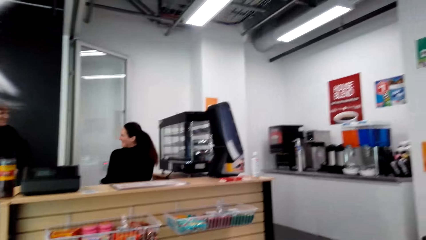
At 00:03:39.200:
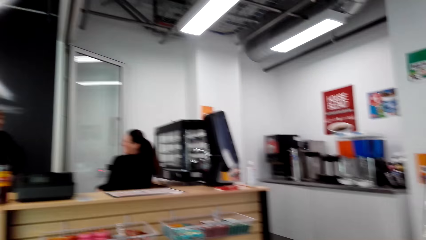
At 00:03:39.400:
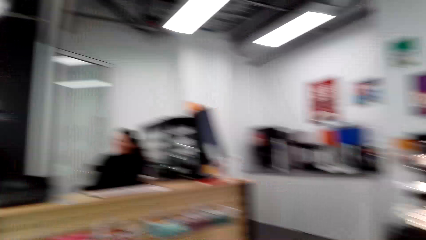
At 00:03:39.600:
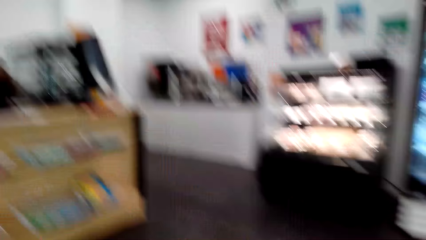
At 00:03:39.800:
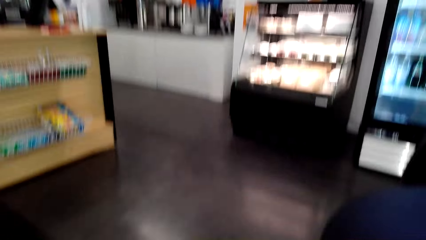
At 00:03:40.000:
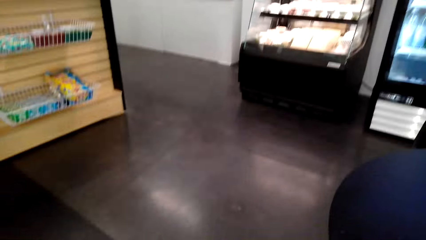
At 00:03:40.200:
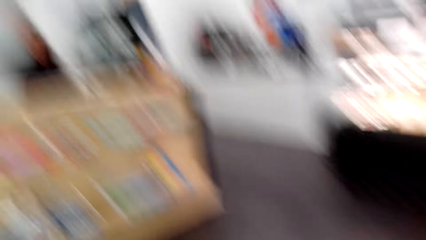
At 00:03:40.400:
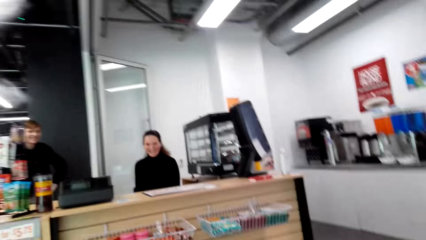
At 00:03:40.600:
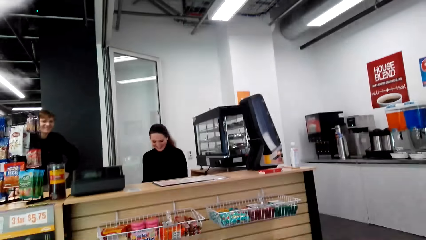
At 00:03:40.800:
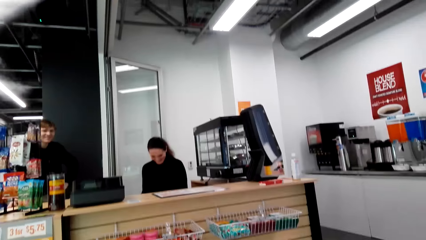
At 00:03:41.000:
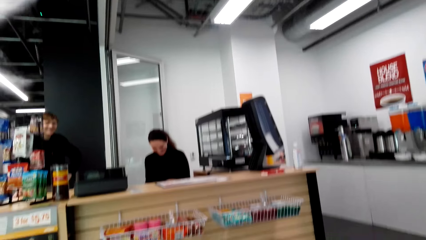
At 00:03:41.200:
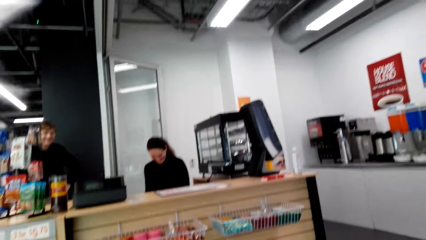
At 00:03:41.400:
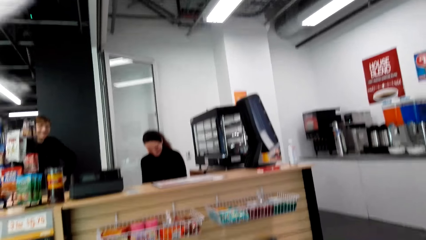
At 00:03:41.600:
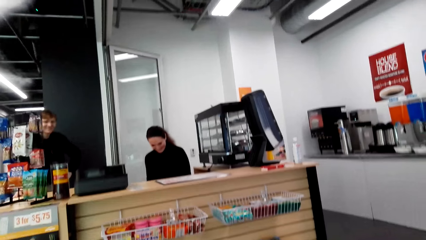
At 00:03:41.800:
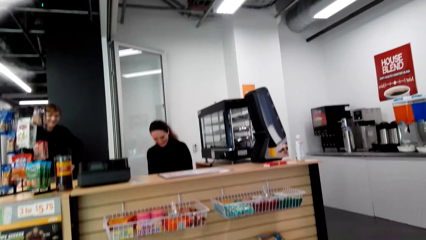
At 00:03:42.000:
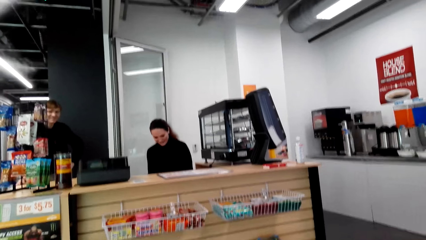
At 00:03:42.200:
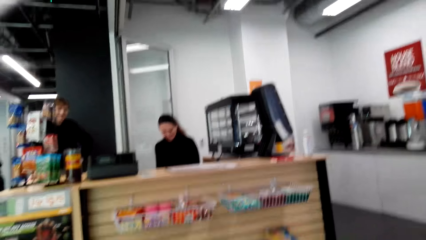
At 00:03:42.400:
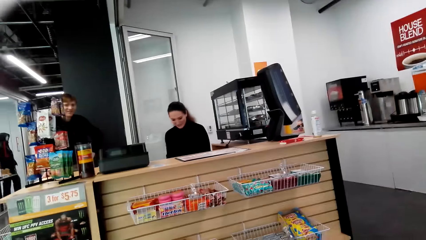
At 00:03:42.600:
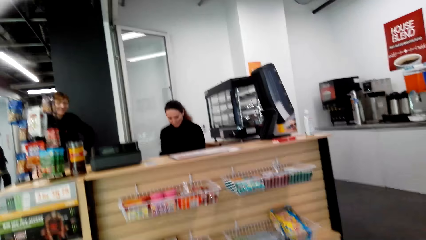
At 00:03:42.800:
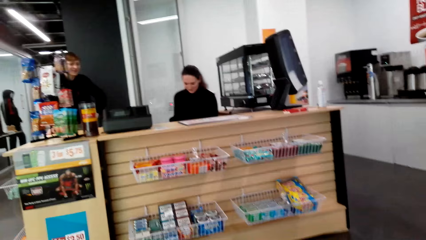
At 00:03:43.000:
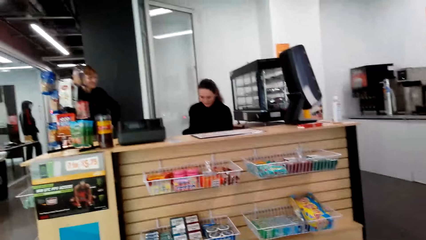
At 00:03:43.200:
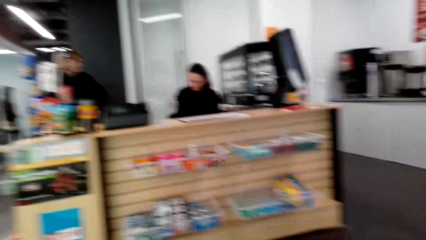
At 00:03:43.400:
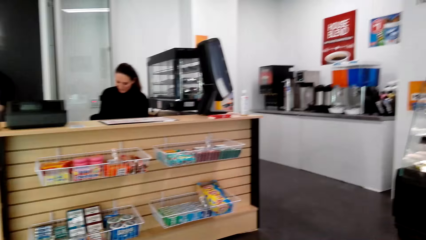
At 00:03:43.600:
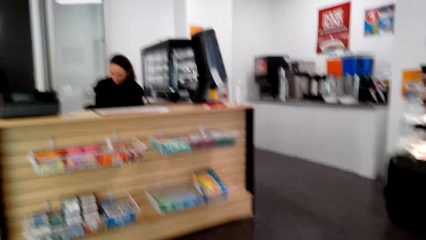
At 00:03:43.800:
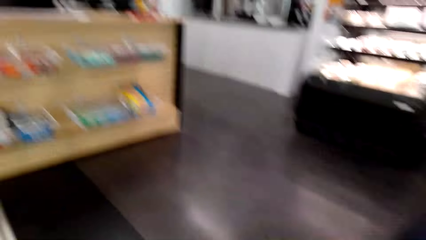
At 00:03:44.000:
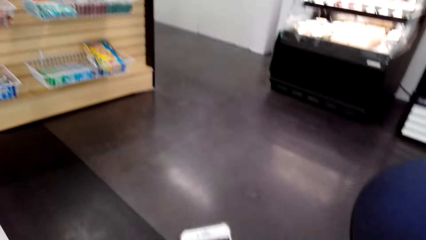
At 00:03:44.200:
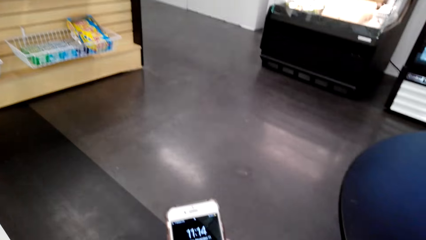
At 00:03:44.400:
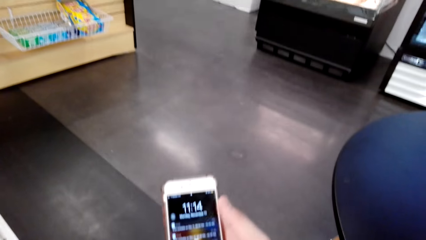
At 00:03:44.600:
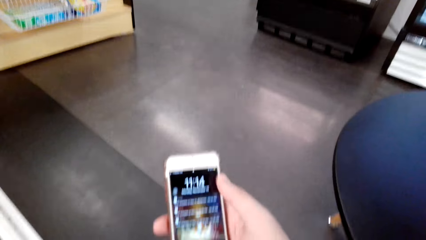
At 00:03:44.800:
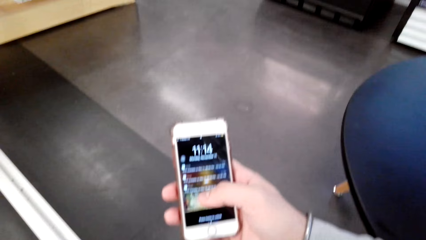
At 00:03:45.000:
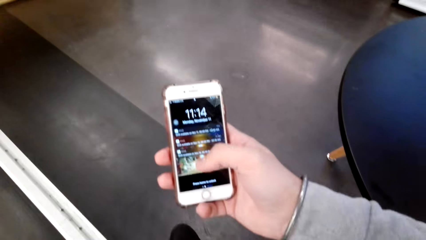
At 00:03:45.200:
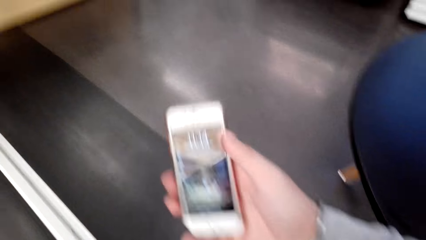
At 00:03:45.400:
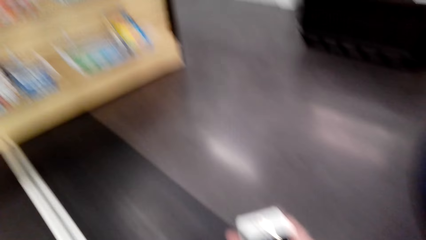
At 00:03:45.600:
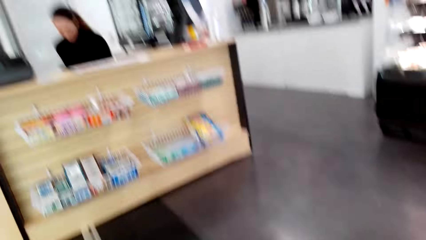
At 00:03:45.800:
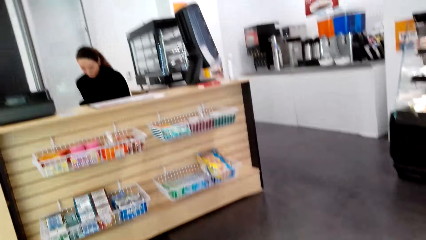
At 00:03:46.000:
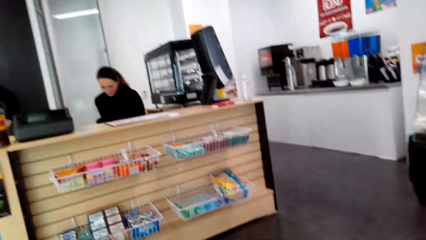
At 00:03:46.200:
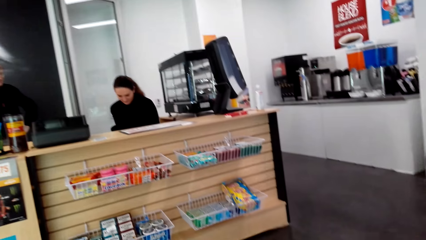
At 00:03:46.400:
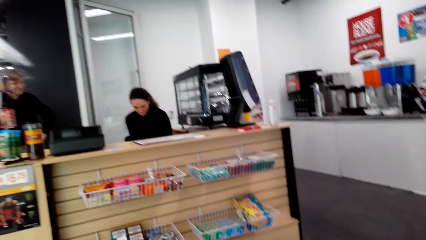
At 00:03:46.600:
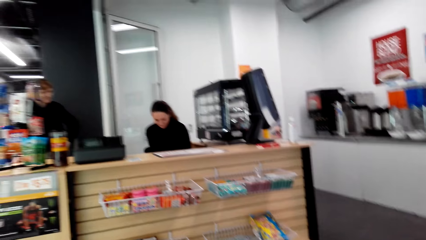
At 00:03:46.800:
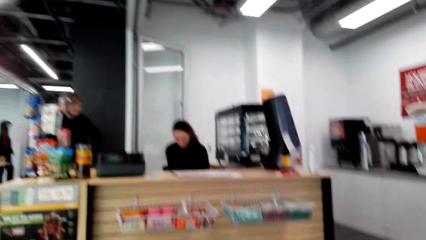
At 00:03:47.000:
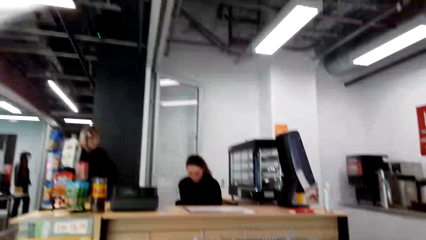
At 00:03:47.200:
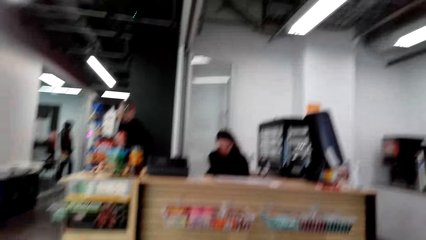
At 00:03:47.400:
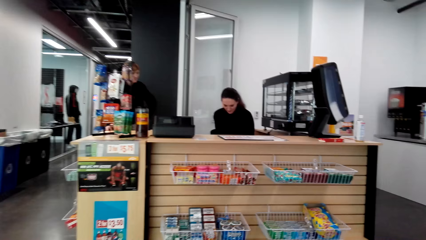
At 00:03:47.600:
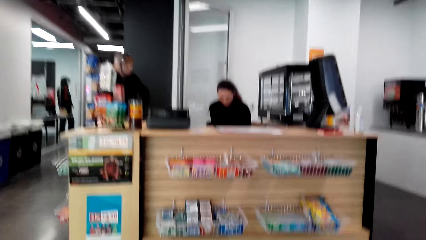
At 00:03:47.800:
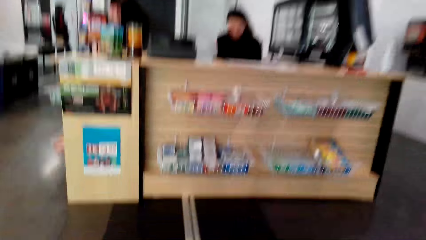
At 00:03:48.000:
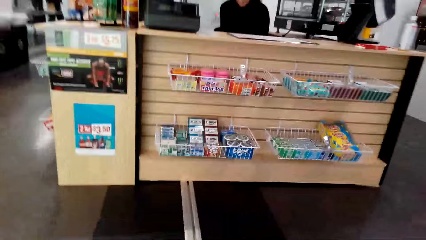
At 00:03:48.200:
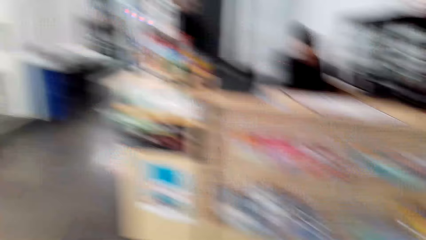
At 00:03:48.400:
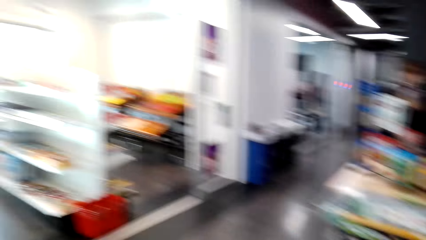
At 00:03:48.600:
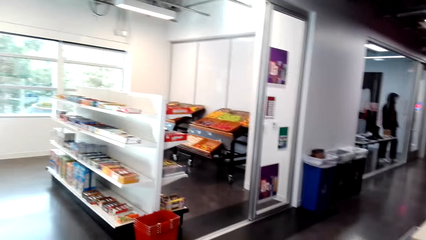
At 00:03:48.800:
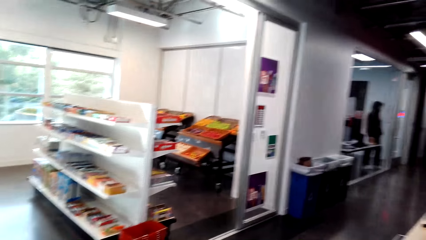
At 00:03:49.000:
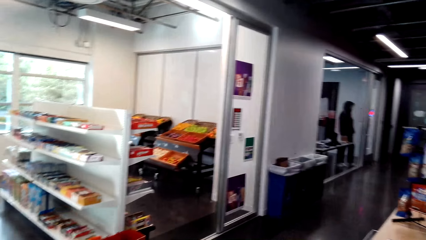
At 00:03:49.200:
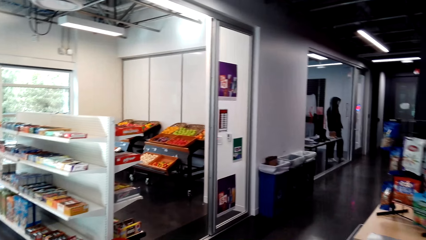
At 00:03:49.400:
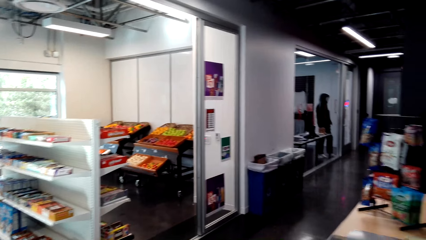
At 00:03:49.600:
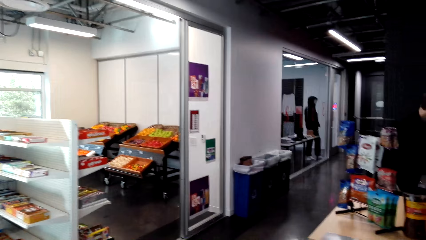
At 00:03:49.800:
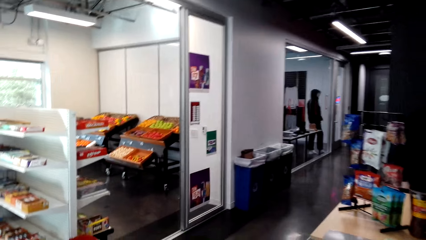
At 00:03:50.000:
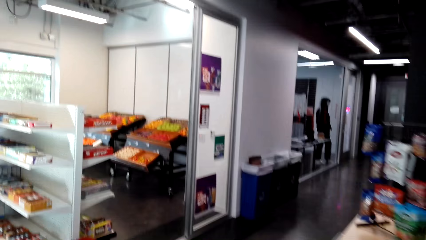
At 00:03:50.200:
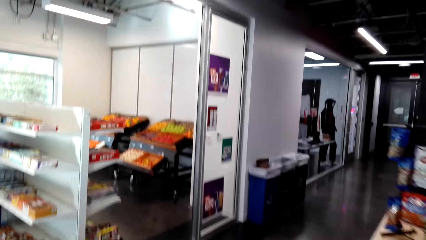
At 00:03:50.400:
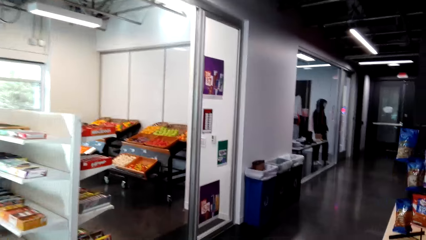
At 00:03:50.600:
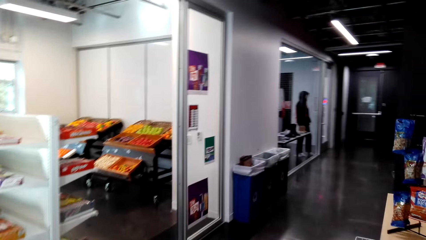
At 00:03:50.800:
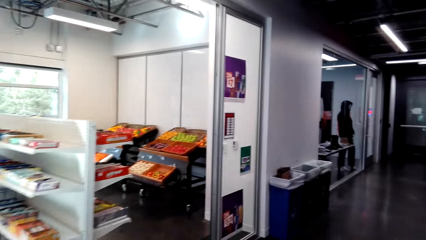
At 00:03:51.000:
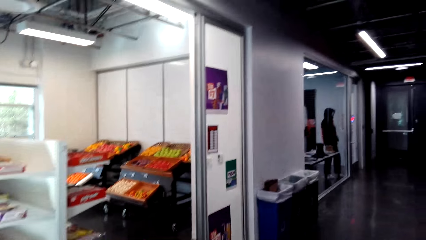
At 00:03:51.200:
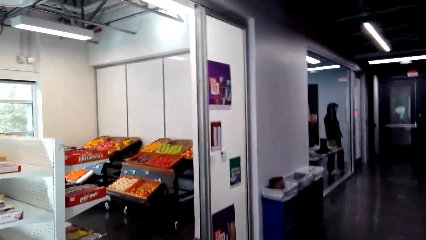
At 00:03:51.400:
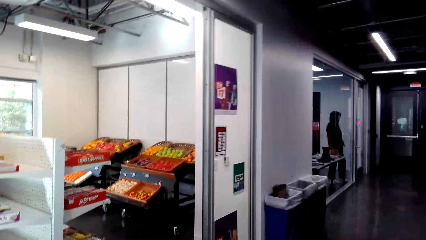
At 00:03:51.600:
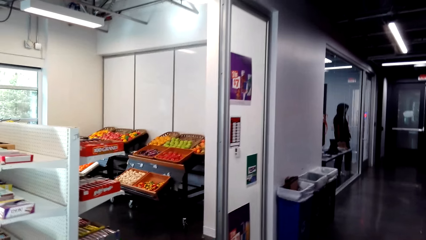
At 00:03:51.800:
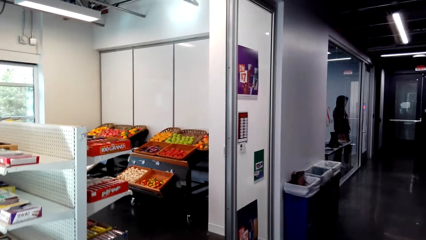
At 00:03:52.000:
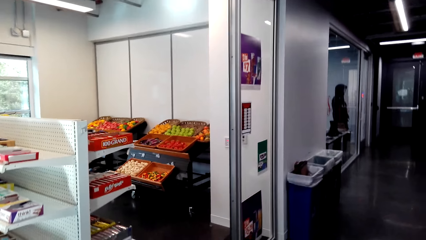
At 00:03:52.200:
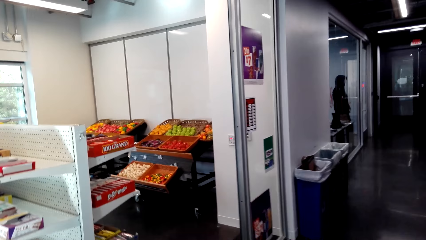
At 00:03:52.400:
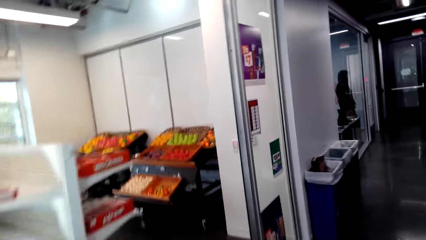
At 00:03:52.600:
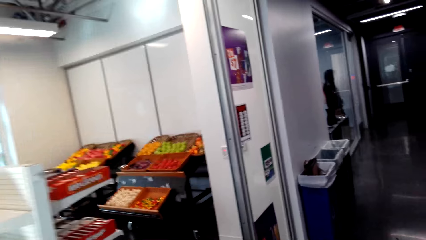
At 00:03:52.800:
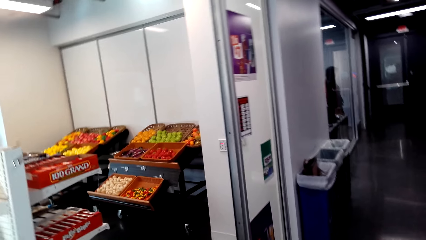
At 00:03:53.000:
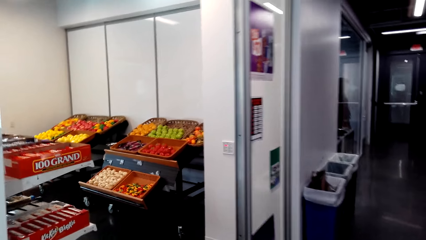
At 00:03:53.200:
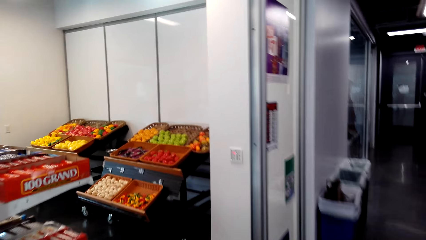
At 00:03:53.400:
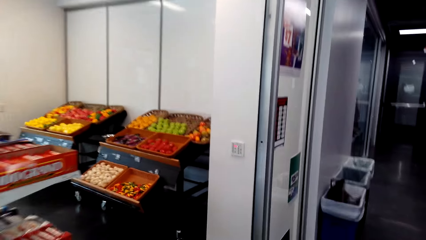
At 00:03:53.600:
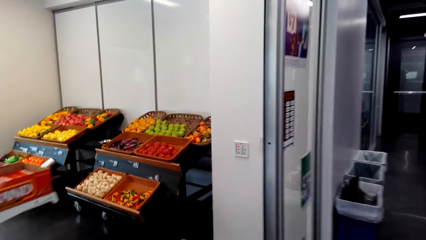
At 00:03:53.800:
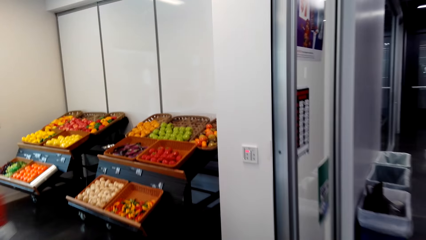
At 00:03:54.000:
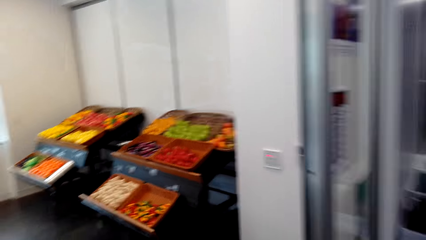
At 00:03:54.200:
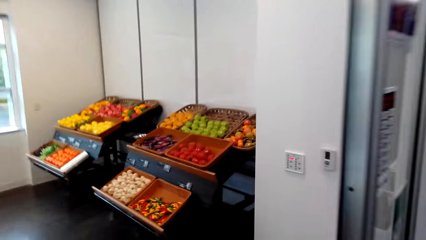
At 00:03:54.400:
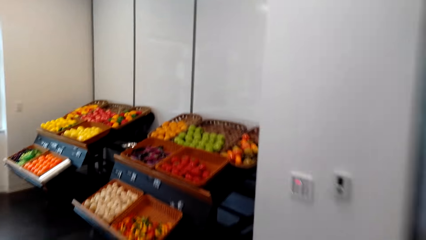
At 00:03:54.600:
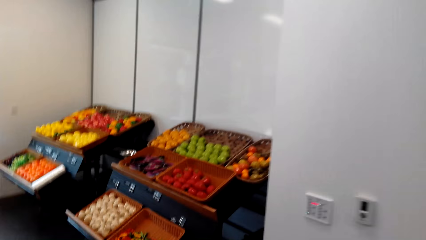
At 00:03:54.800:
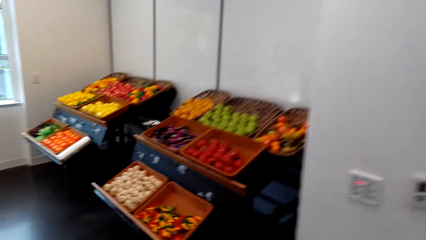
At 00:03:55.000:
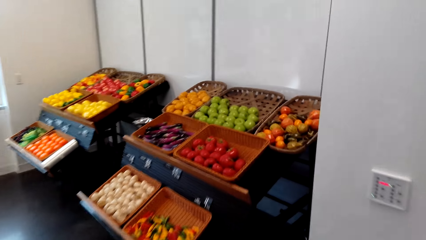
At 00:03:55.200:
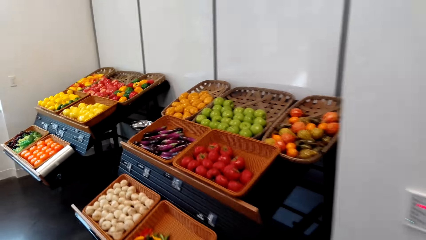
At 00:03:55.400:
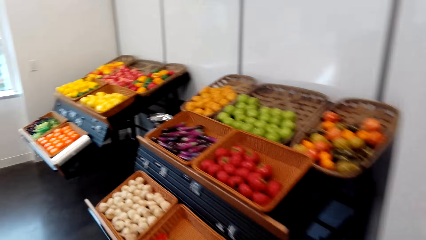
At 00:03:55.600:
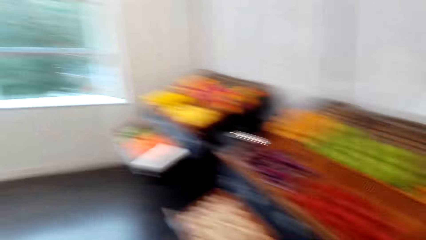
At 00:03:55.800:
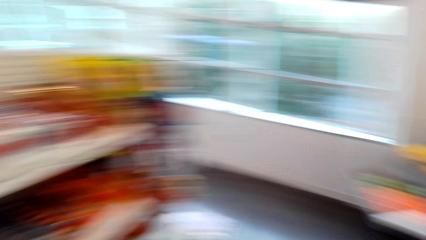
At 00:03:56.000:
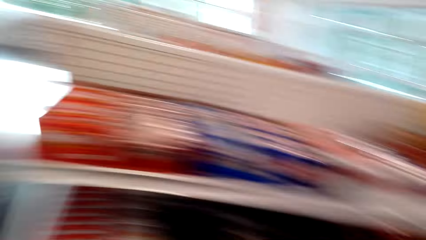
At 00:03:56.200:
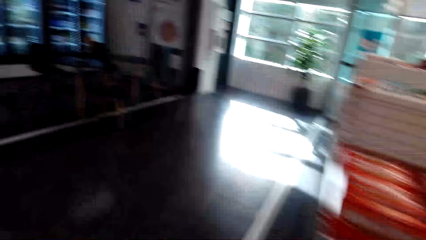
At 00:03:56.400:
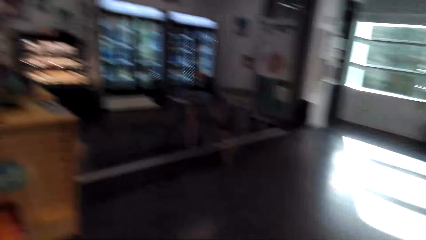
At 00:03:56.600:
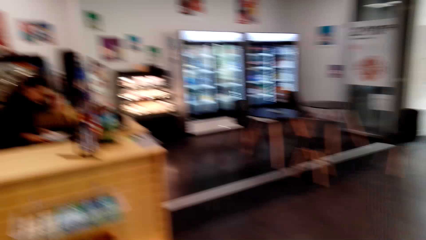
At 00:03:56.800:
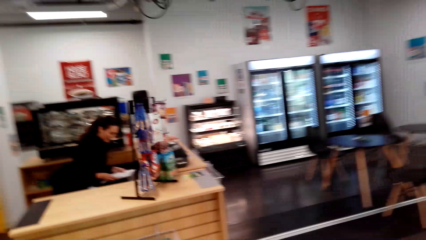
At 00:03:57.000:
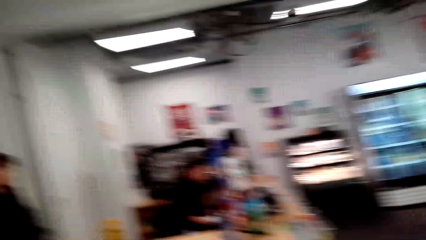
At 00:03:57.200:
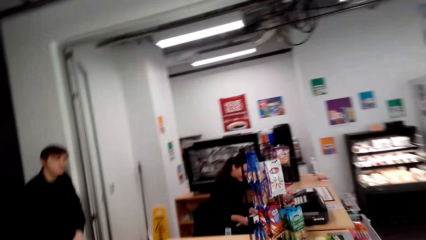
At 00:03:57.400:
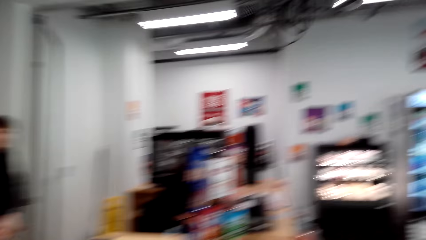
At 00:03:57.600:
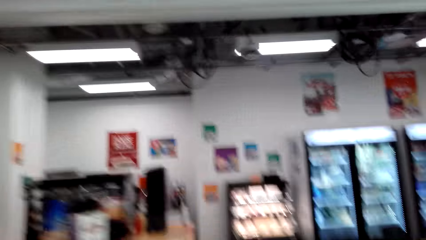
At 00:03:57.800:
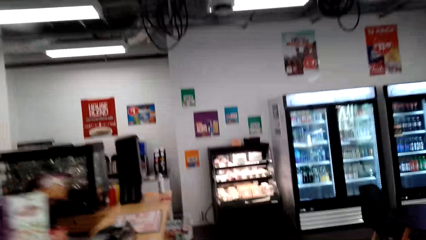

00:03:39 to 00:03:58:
A woman converses with the camera wearer. The camera wearer scrolls his cellphone. He moves around the mall. He walks across the store.
